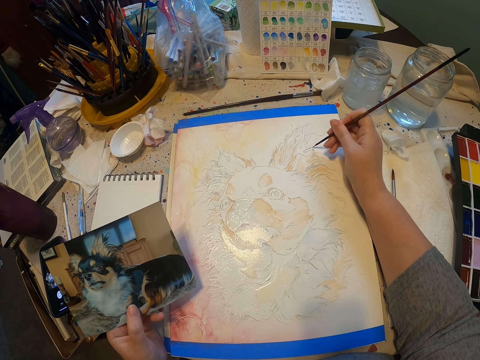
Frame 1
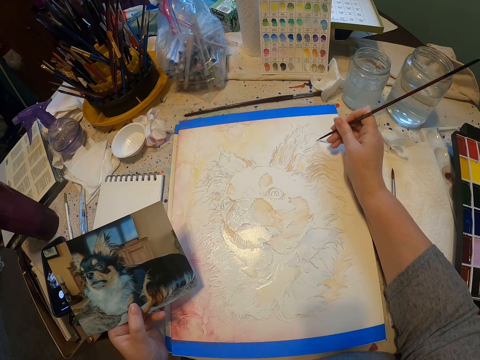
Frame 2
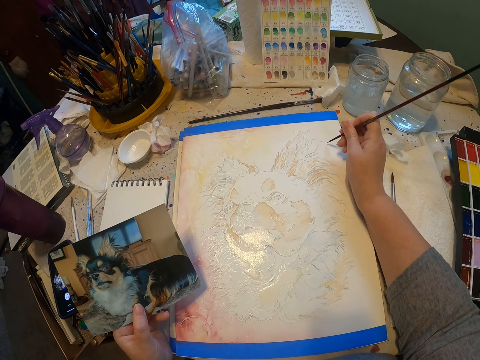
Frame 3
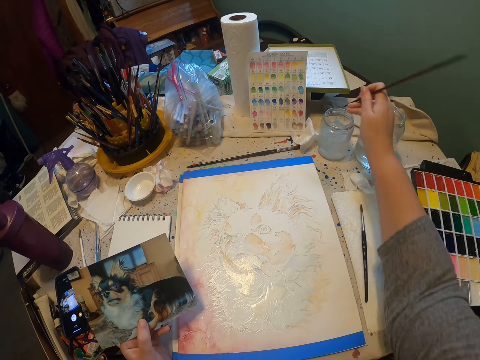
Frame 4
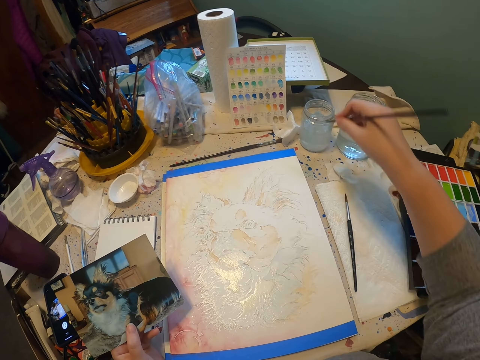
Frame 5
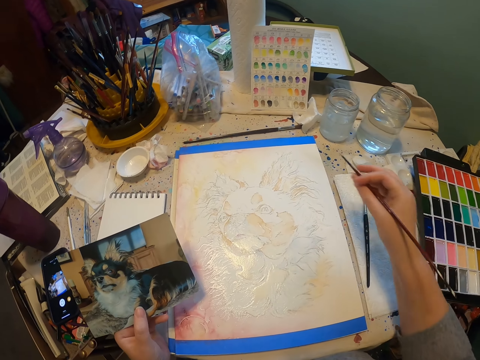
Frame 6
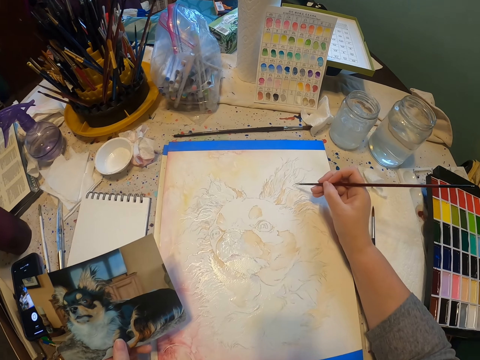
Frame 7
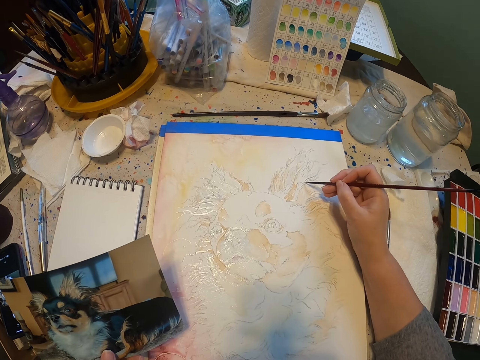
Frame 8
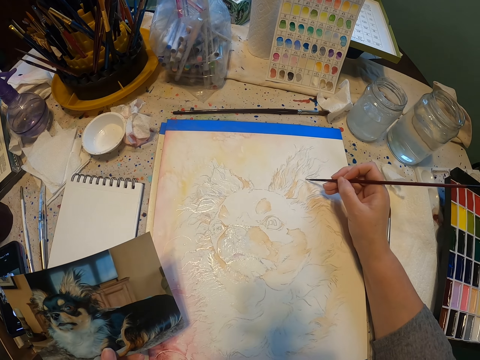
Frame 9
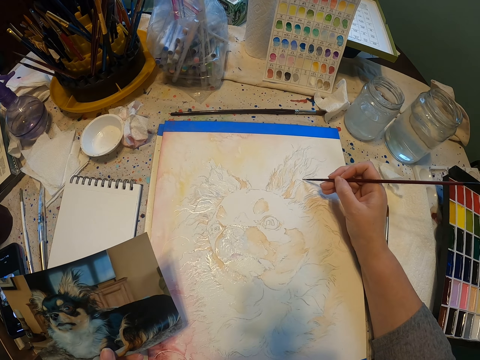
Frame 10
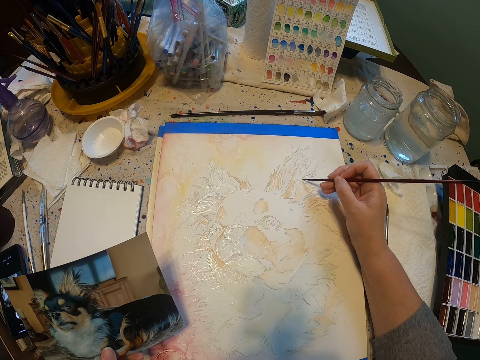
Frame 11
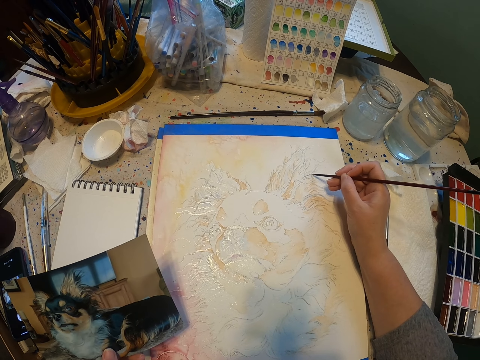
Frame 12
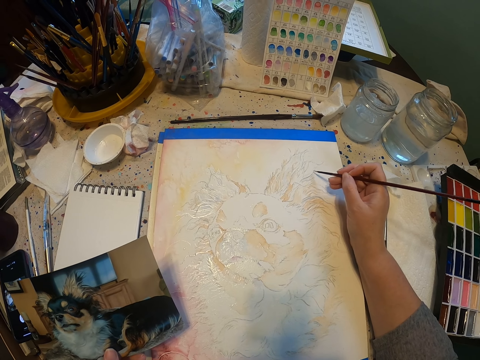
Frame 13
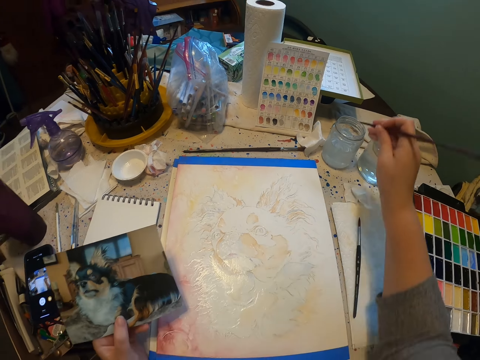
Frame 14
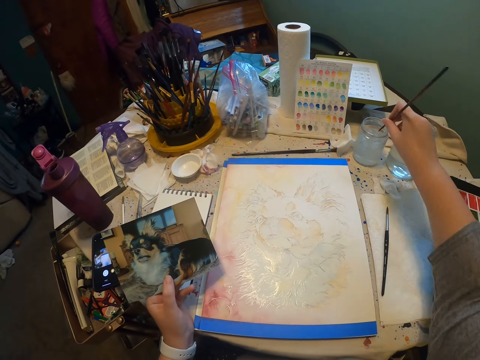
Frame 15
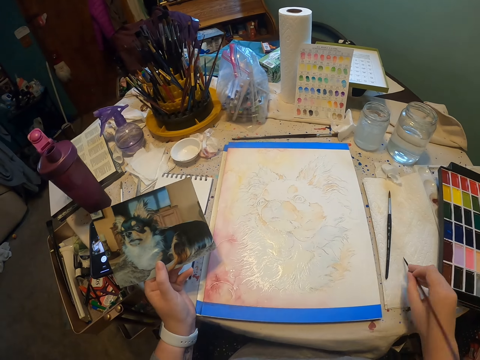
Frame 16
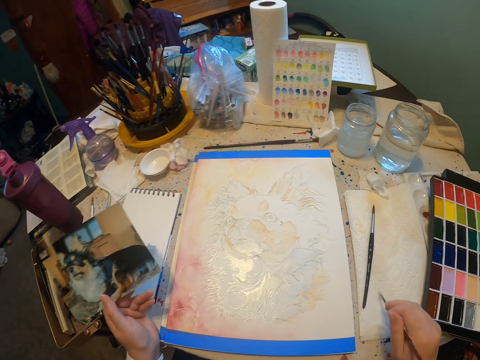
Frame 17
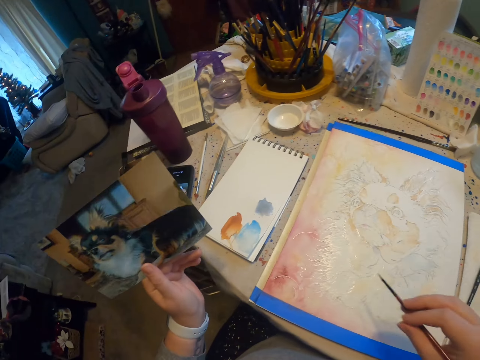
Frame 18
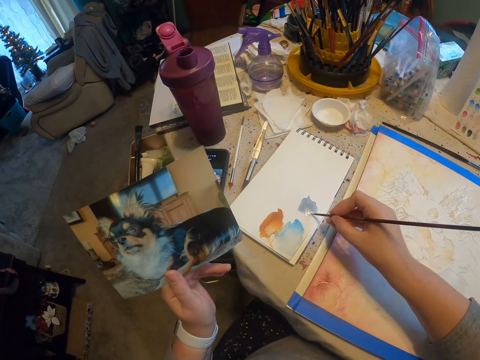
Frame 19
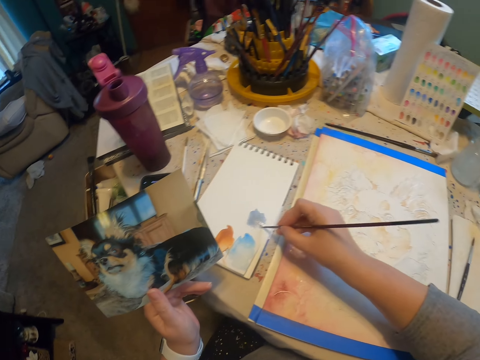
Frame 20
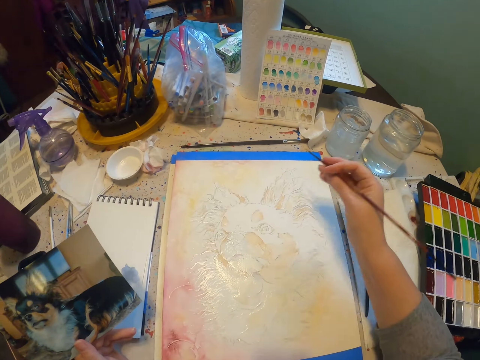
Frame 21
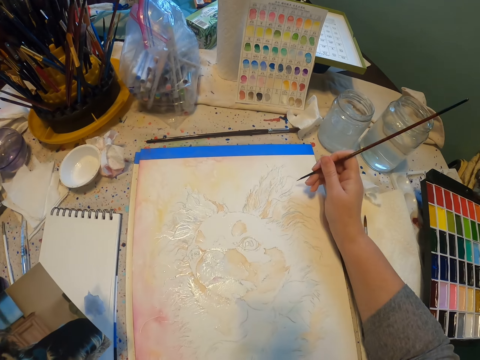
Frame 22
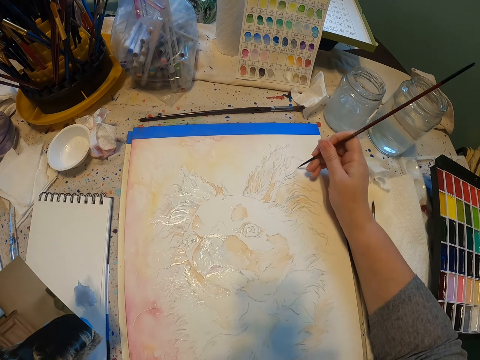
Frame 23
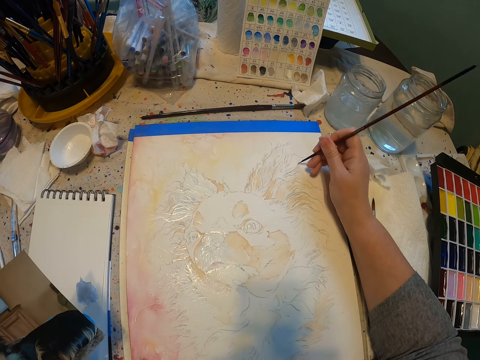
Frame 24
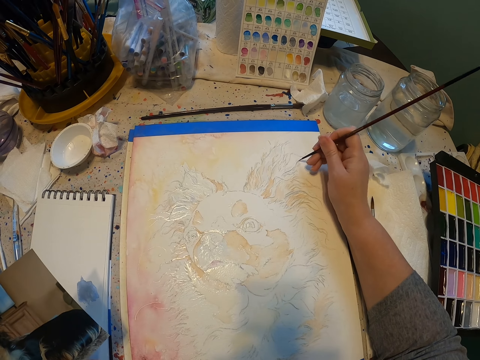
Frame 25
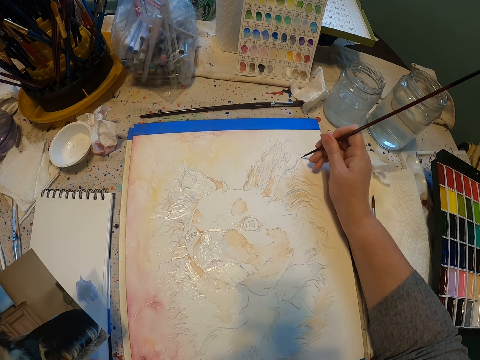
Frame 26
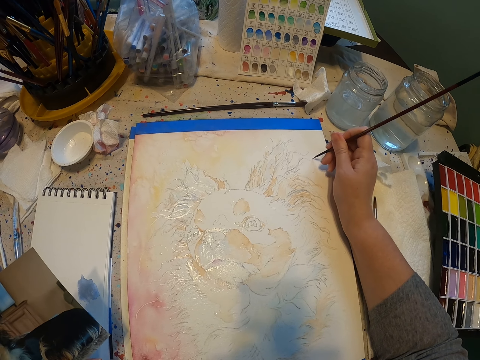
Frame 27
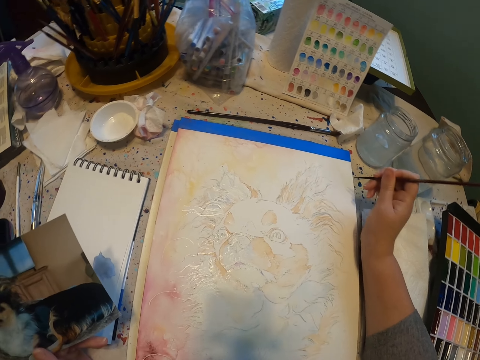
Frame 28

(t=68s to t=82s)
The camera wearer dips the painting brush into something. They paint the picture using the painting brush. They dip the paint brush in the water can. They rub the brush on the paint. They paint a dog on the paper using the painting brush.

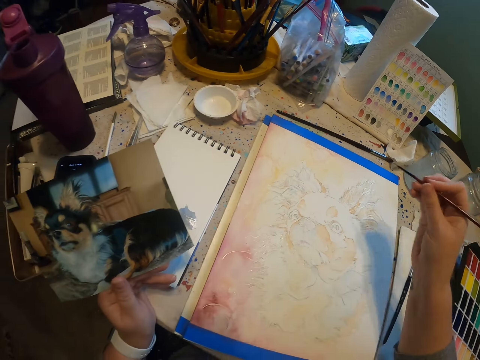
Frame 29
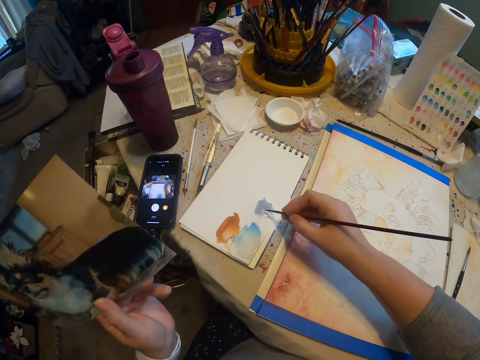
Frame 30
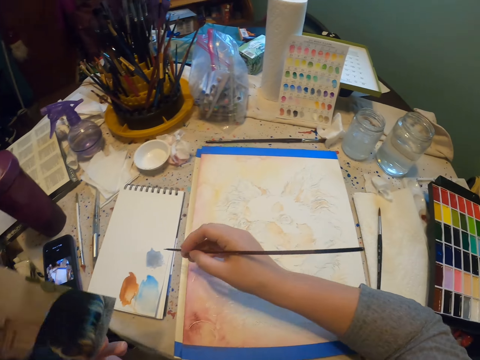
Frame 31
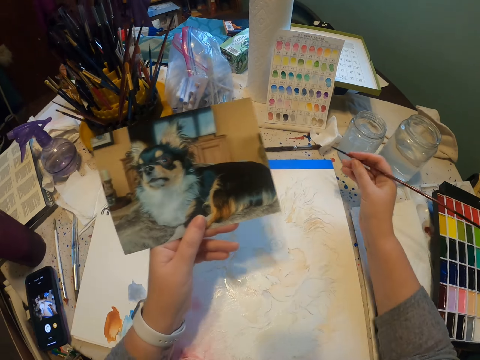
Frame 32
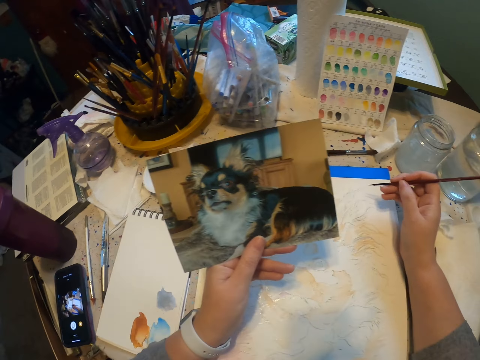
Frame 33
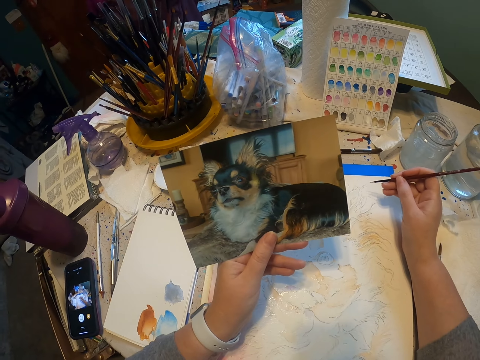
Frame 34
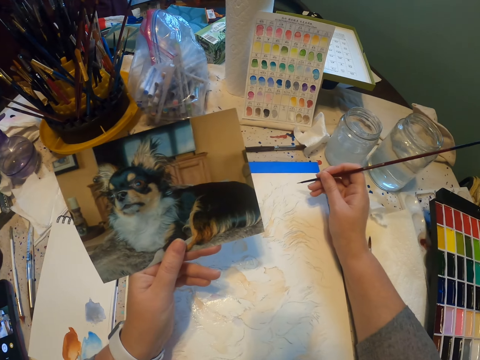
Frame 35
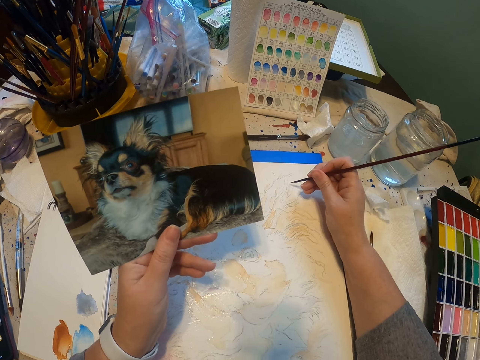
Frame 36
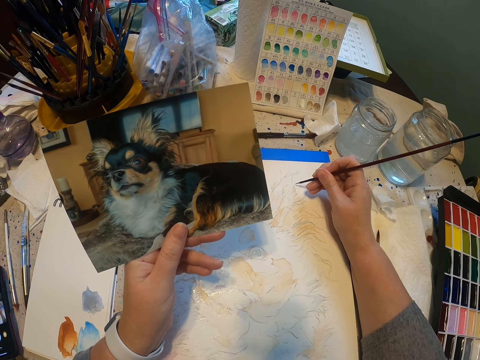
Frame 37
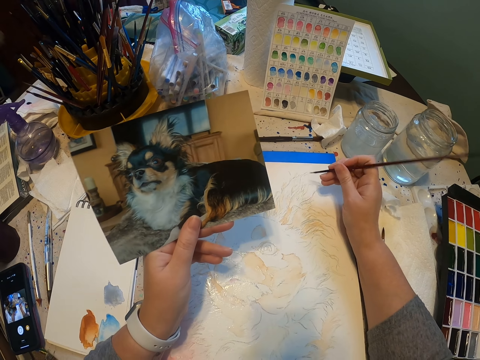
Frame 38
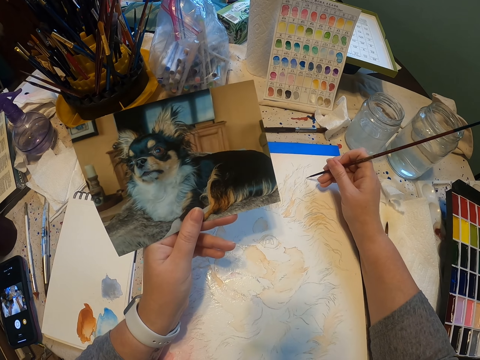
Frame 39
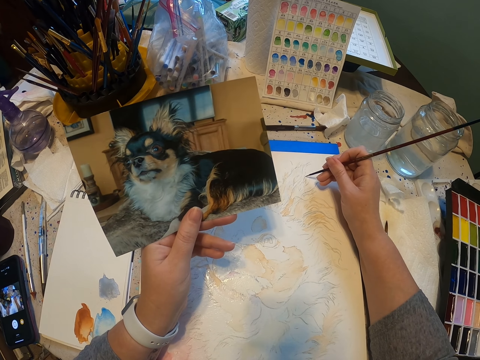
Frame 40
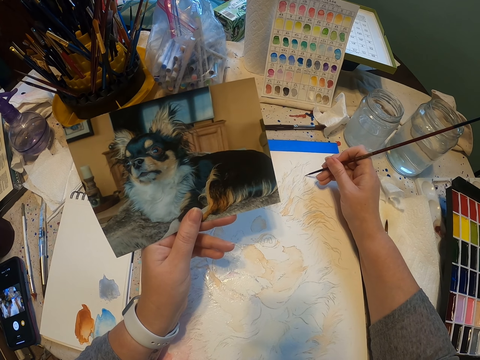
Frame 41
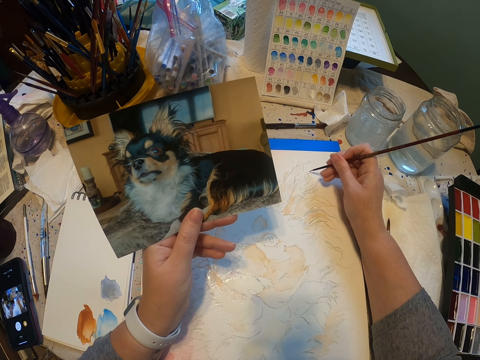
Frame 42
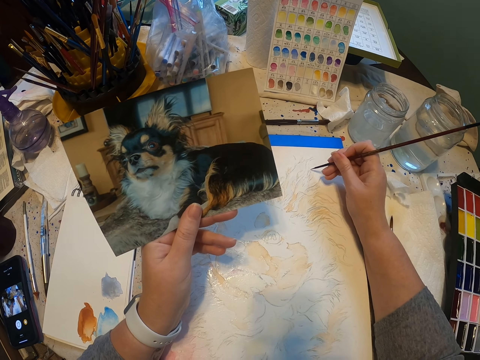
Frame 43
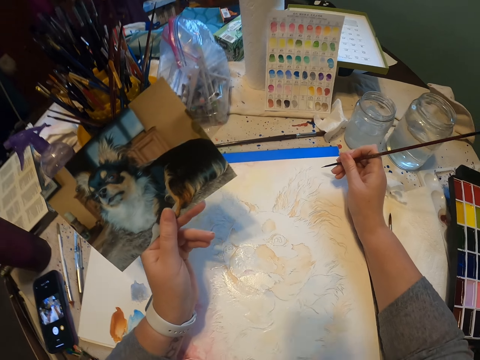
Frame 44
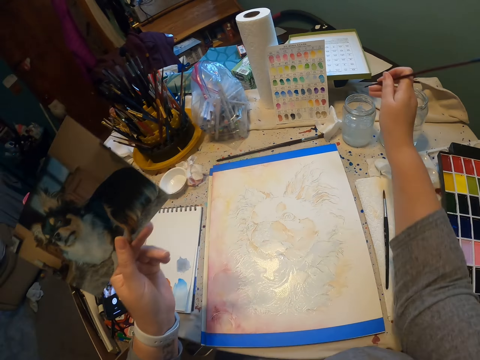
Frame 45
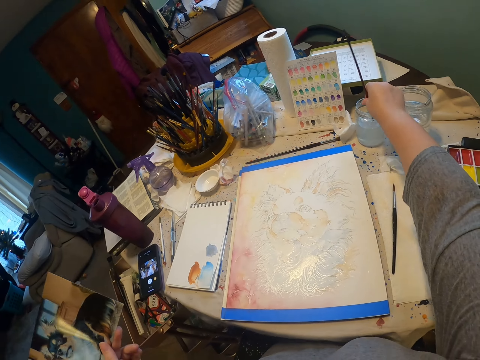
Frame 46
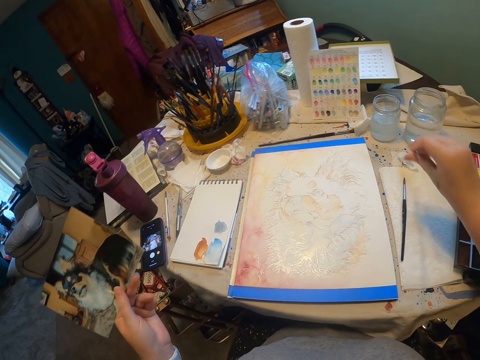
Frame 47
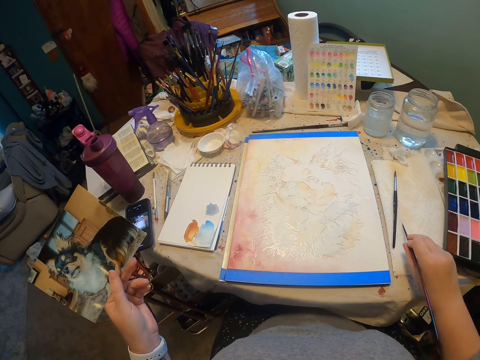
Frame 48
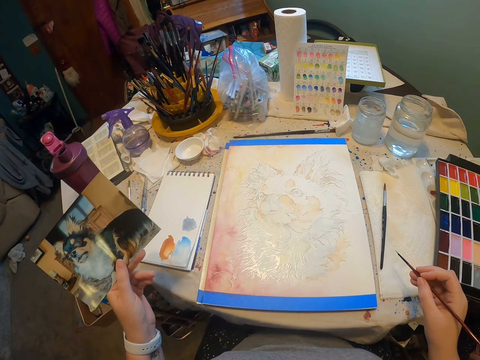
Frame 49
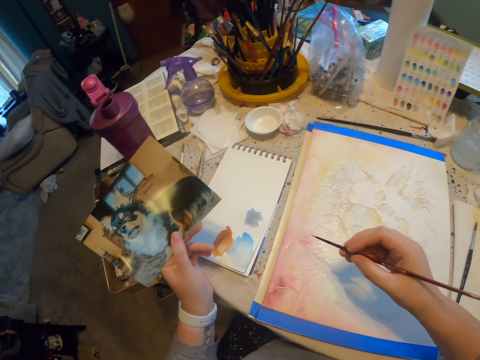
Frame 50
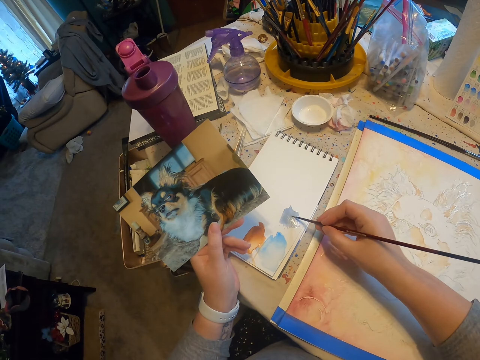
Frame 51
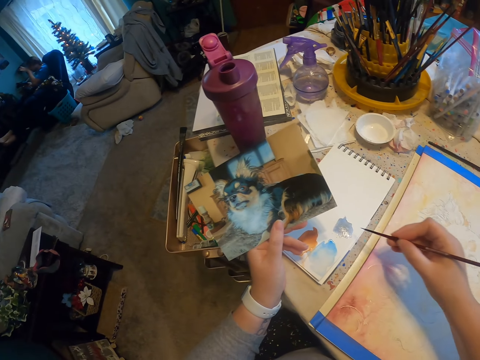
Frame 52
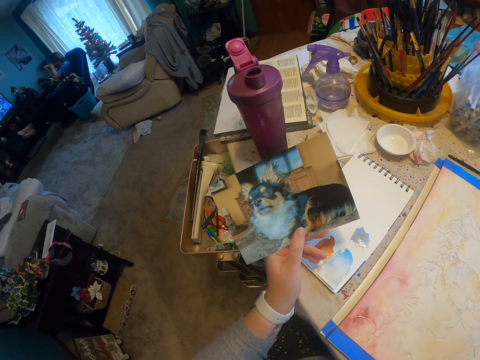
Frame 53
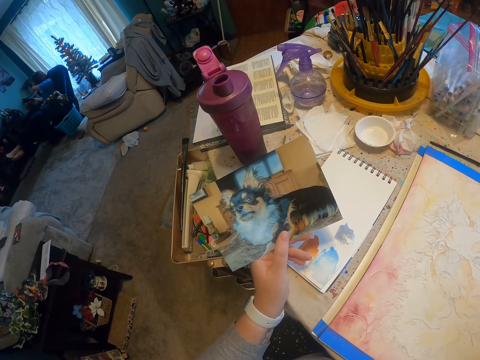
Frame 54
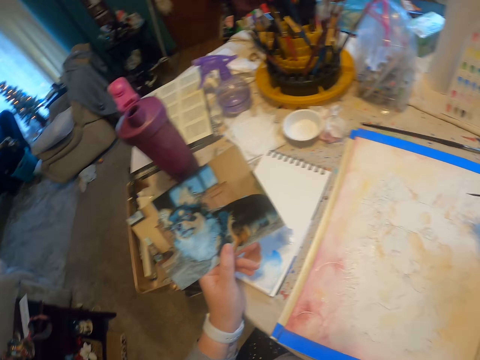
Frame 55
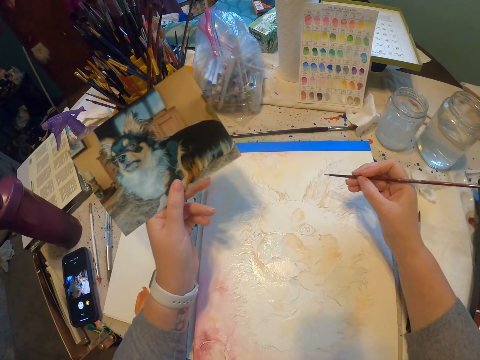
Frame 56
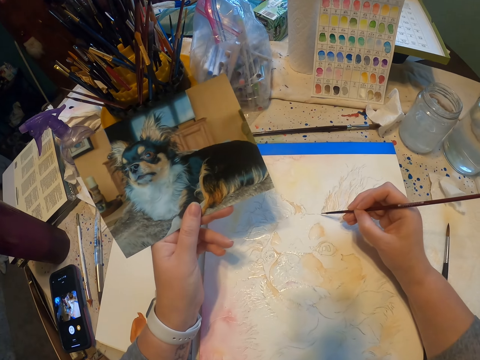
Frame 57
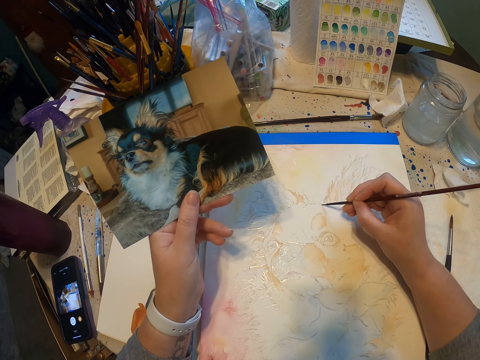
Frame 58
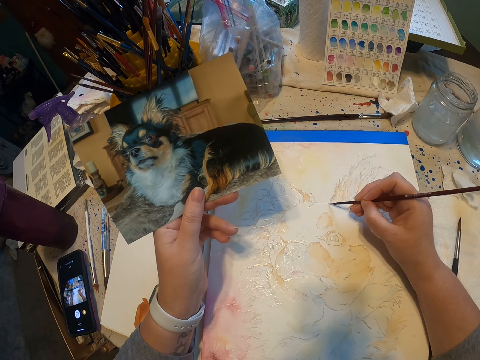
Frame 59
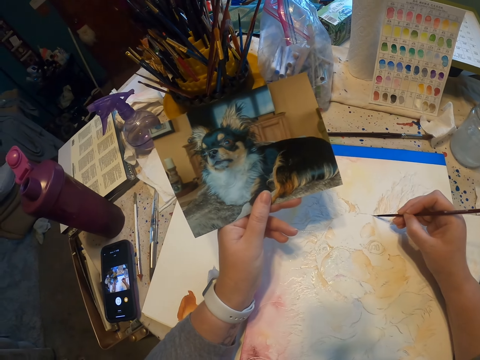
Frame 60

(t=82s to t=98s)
The camera wearer rubs the brush on the paint. They paint the picture using the painting brush. They paint the picture again. They rub the brush on the paint. They paint the picture using the painting brush.
